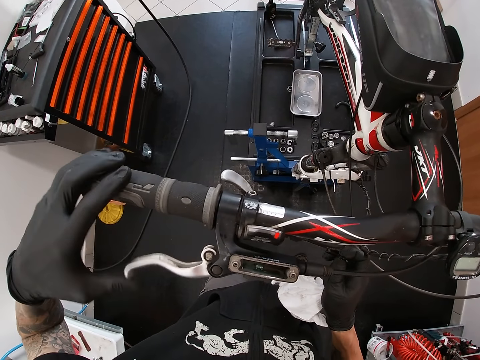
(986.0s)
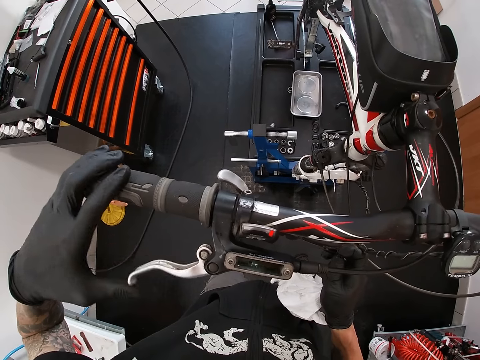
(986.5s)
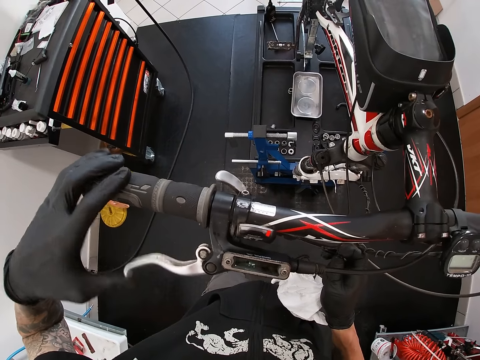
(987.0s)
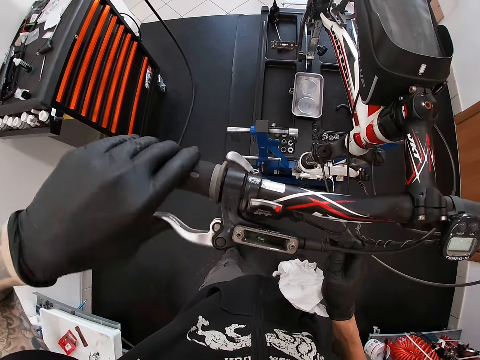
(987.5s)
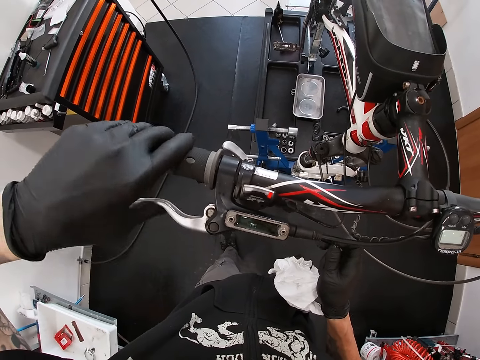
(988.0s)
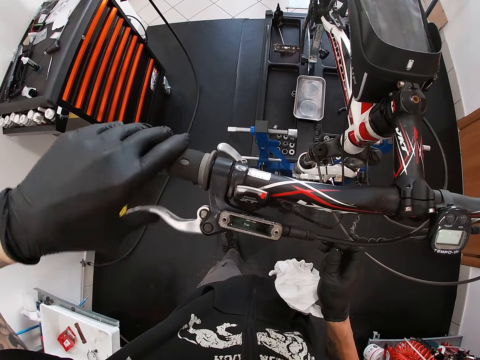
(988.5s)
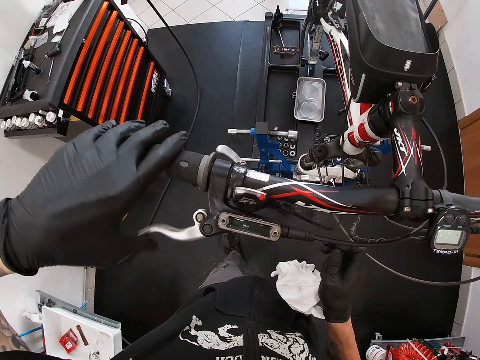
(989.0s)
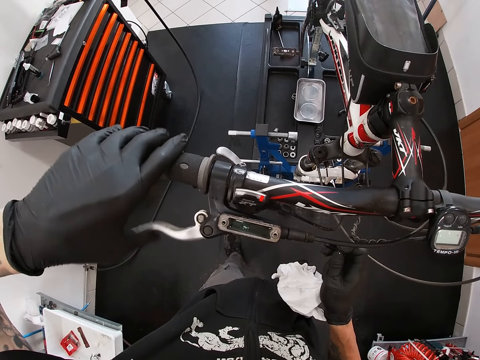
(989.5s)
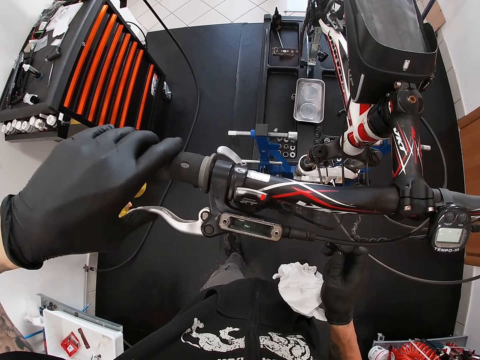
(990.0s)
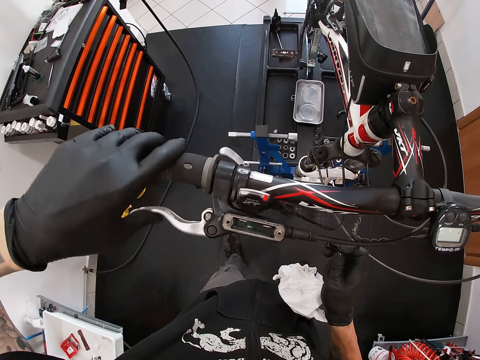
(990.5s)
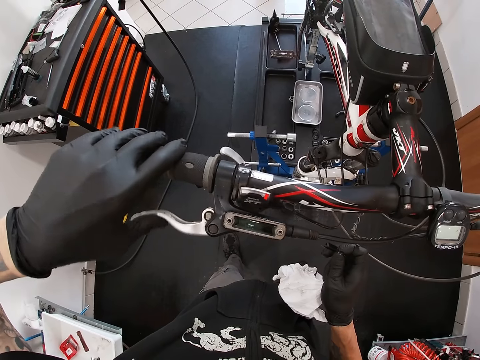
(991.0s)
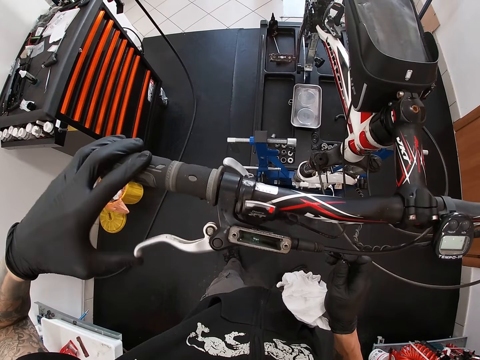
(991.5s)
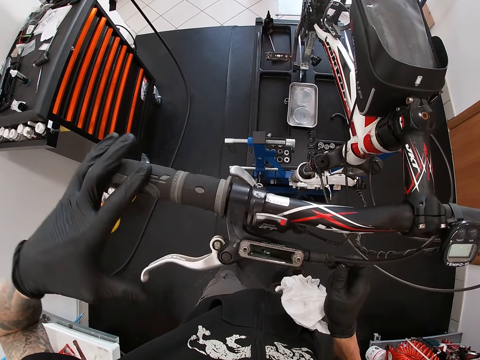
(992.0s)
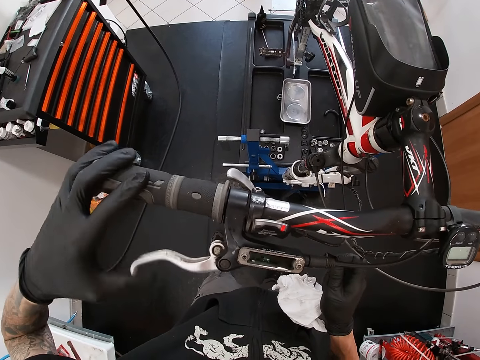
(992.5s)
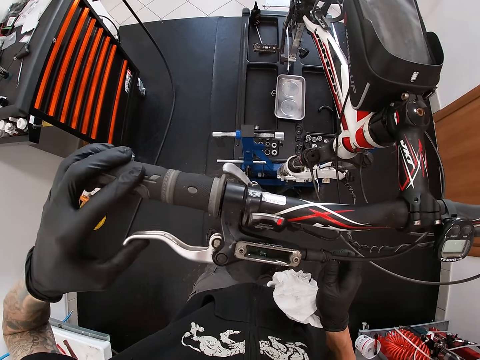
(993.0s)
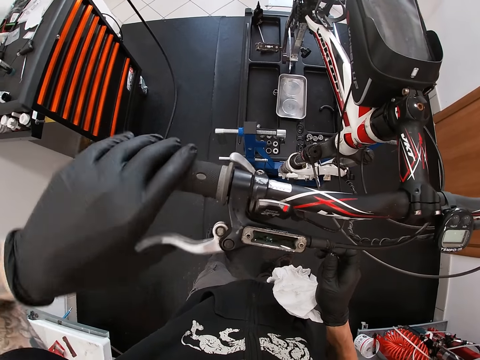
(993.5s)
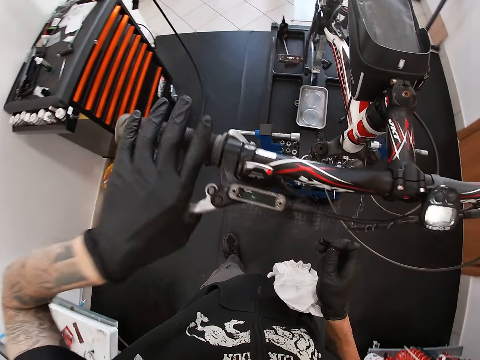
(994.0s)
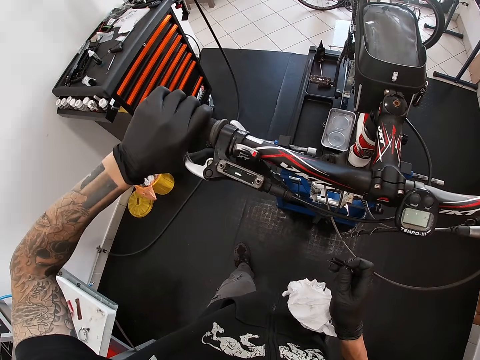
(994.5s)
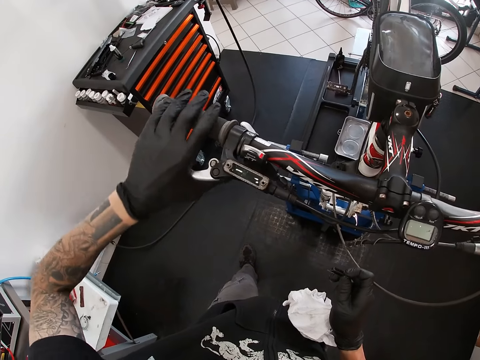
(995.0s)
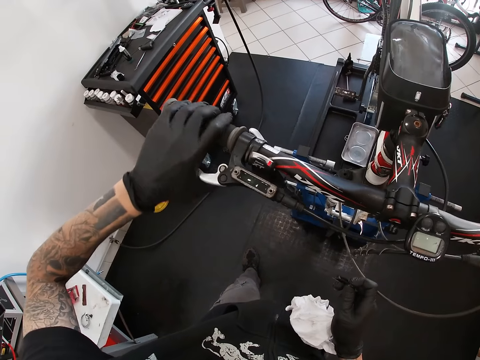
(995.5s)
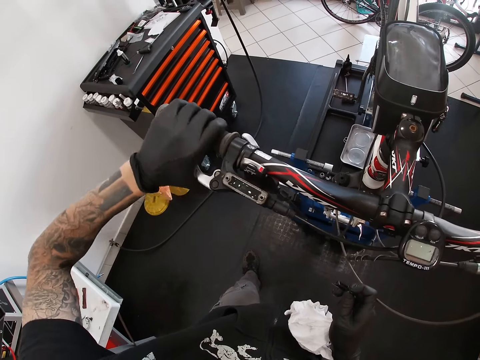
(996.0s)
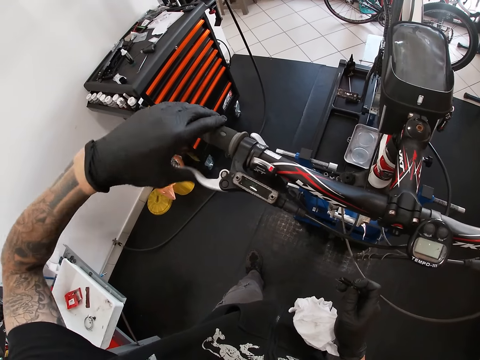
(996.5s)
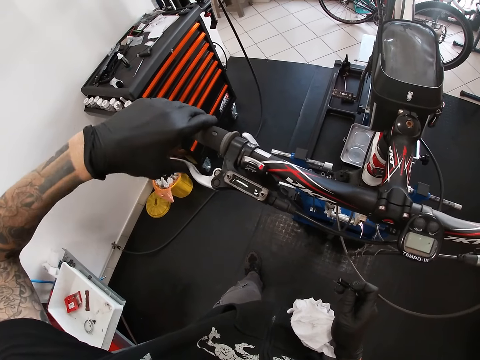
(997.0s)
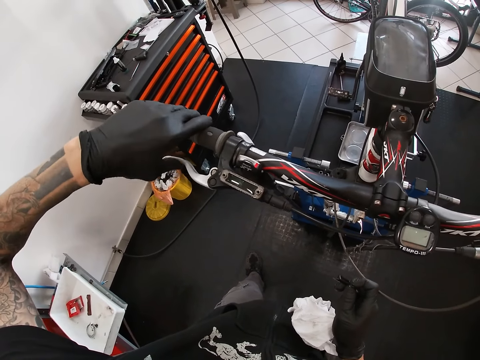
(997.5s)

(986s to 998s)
The camera wearer moves his hand. He adjusts a bicycle handle.

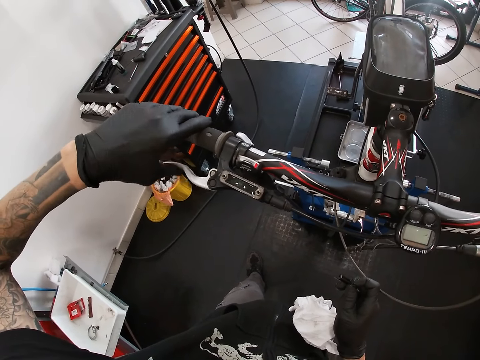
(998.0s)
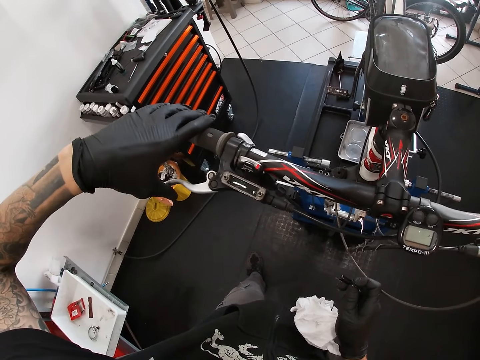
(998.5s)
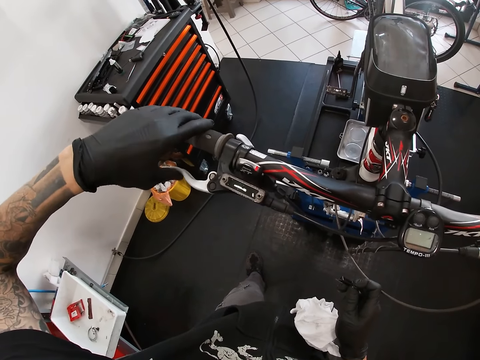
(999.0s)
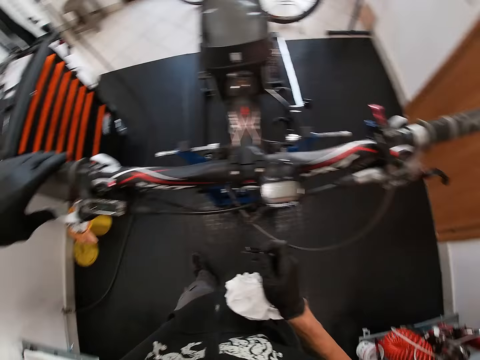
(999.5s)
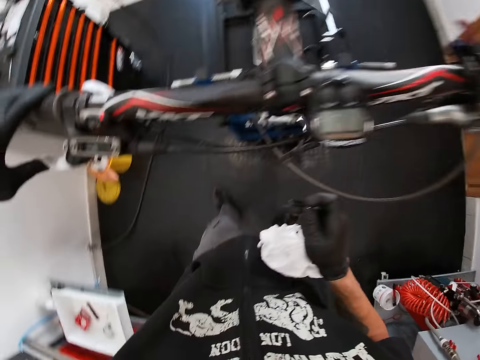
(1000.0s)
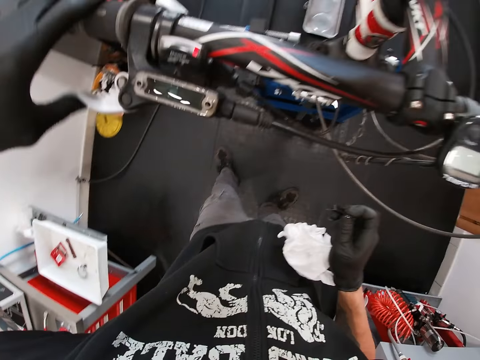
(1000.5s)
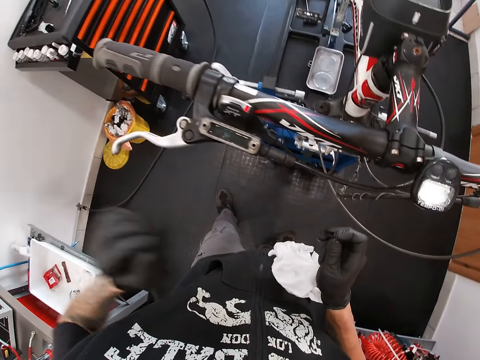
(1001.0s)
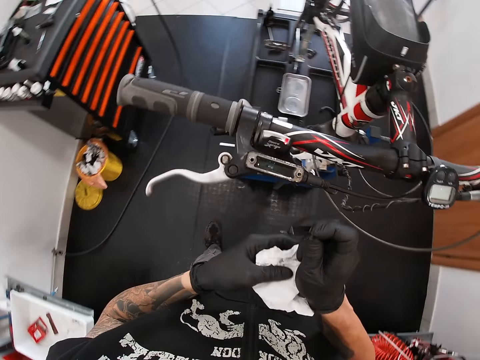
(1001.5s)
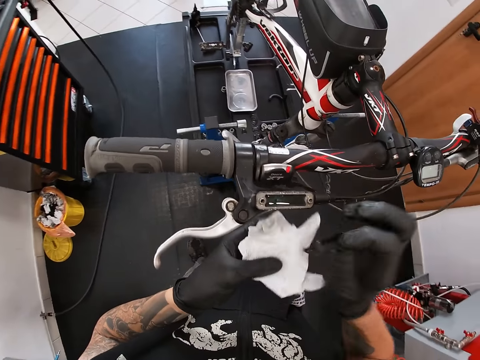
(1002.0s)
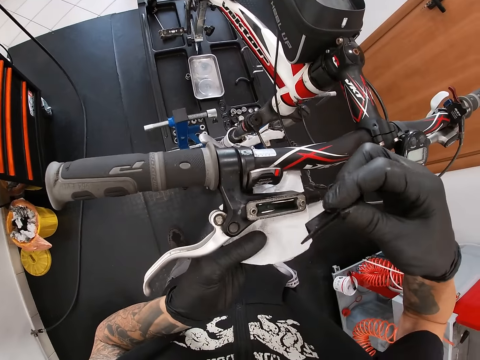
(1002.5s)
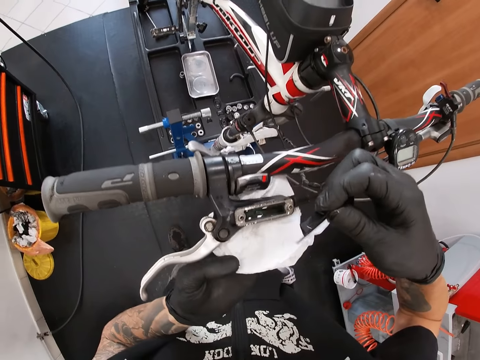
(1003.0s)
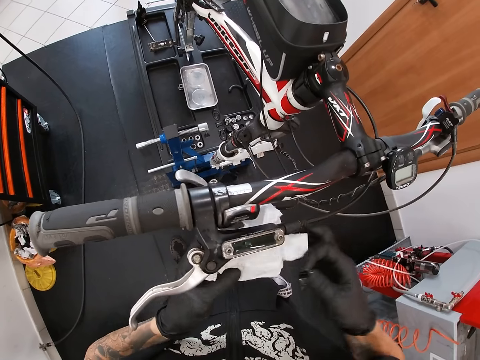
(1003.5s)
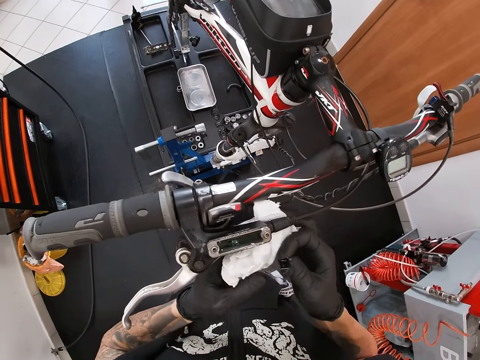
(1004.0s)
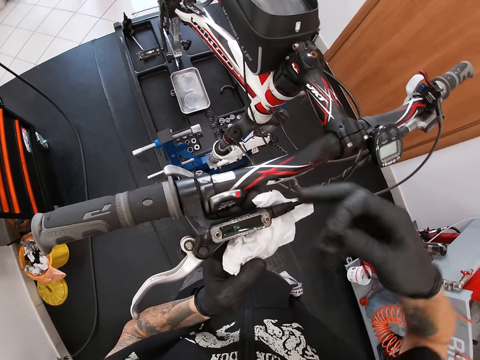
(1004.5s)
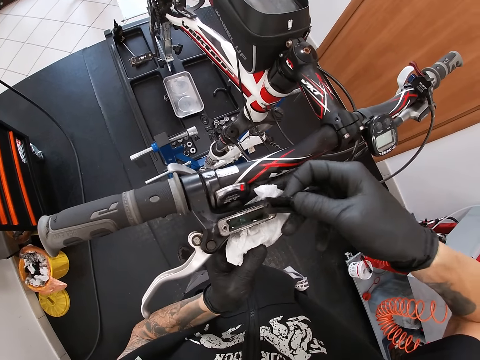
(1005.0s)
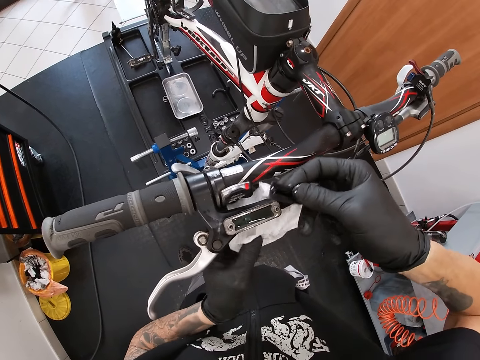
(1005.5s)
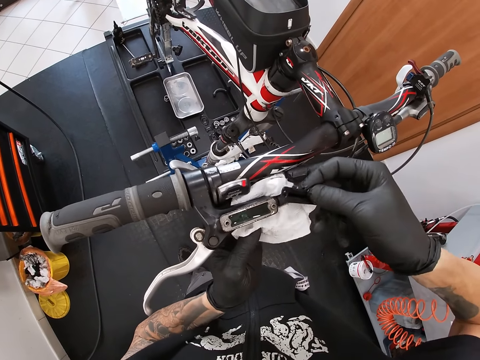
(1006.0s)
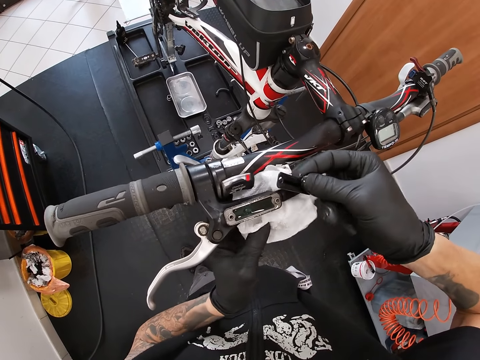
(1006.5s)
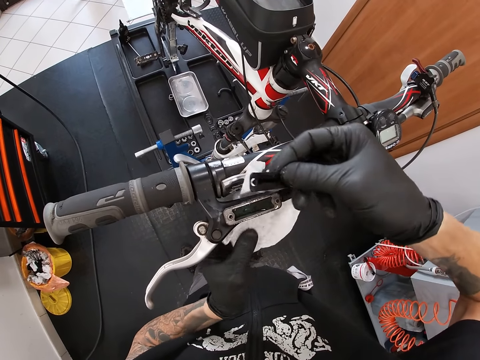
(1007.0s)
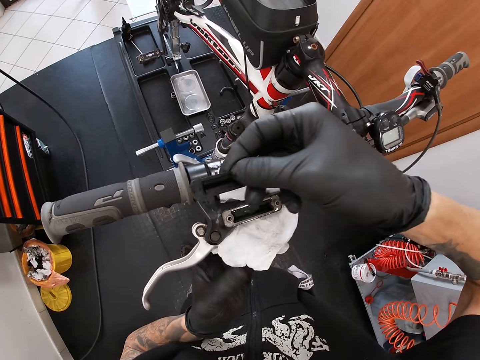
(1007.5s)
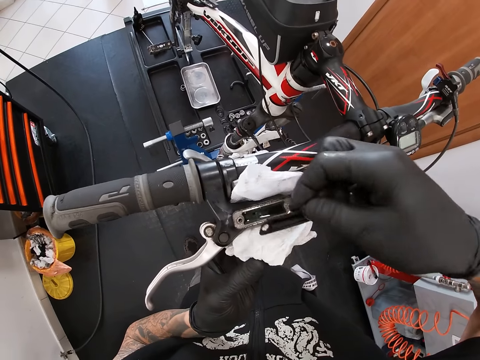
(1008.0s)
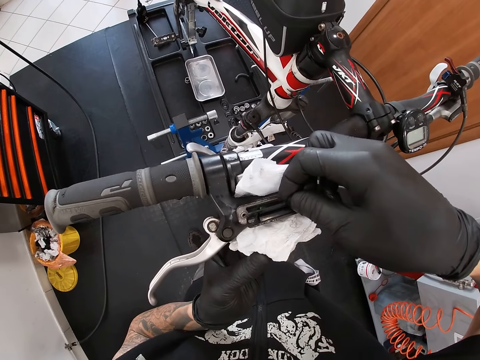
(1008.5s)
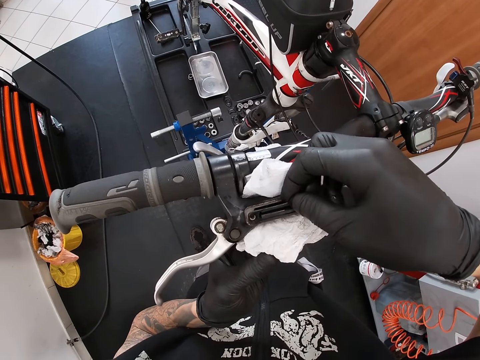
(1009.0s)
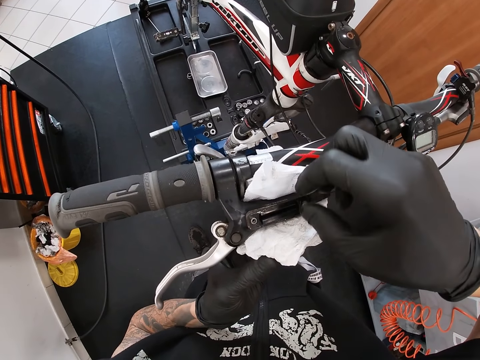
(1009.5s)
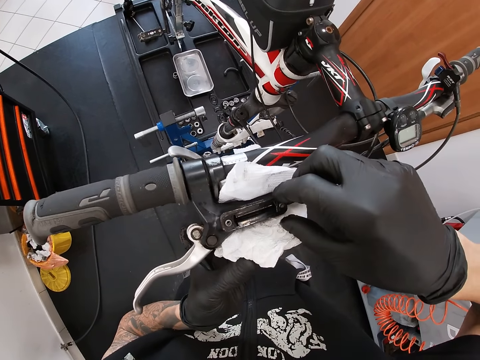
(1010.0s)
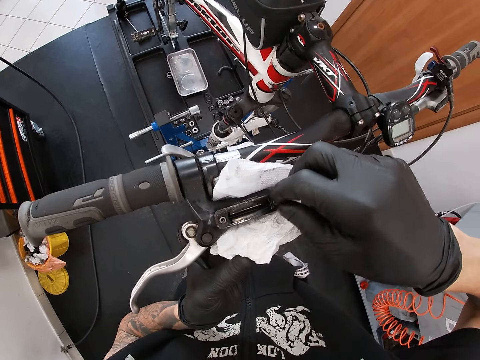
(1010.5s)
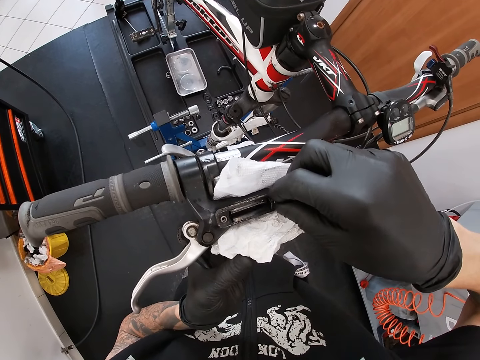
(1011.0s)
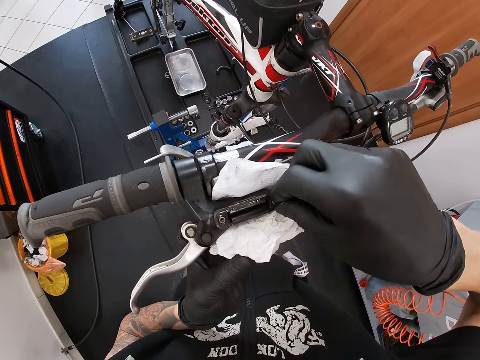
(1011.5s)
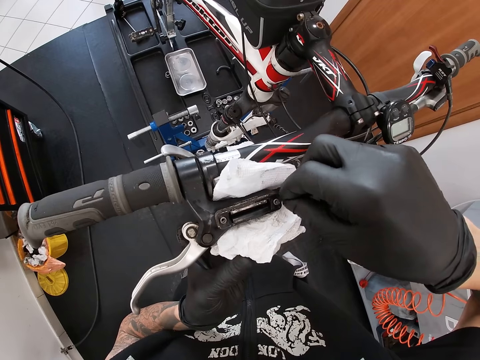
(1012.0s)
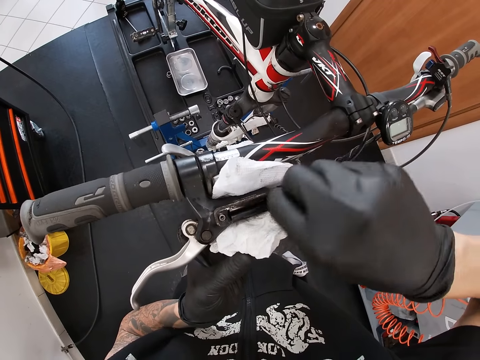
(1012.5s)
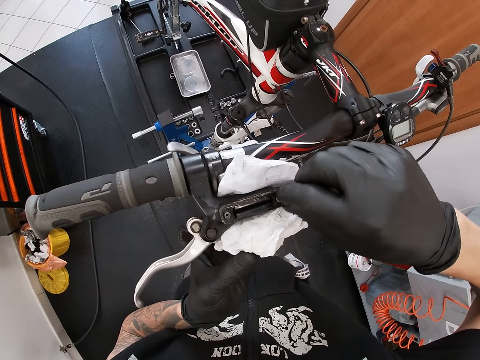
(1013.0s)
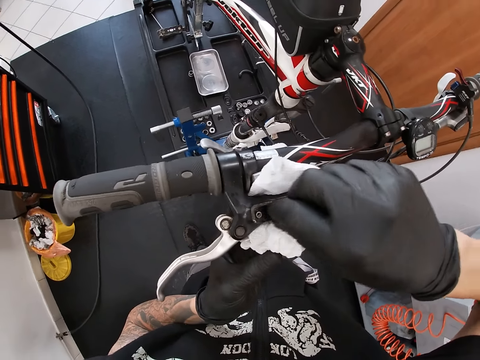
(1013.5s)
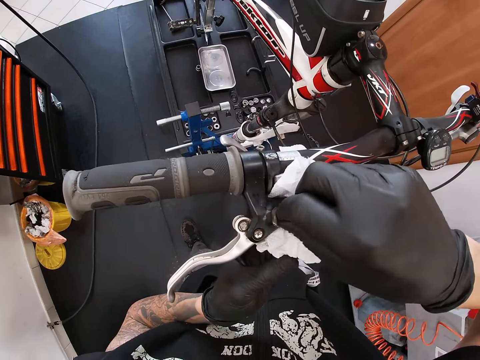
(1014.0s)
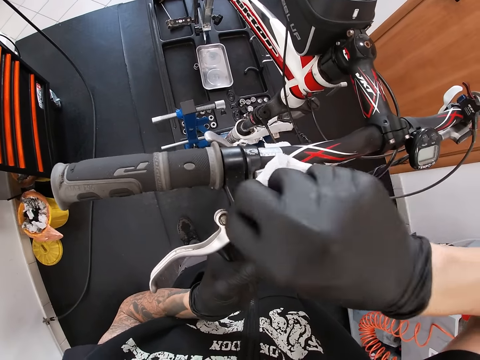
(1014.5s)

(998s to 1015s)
The camera wearer looks around a garage. He holds a piece of tissue paper. He adjusts the tissue paper on a handle. He places the paper towel under the reservoir with his left hand. He places the black plastic on the reservoir with his right hand. He adjusts the plastic on a bicycle handle.
